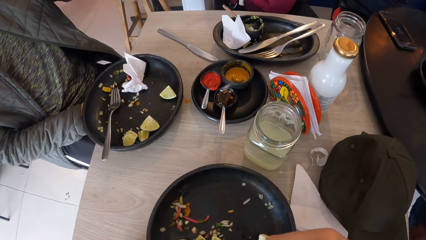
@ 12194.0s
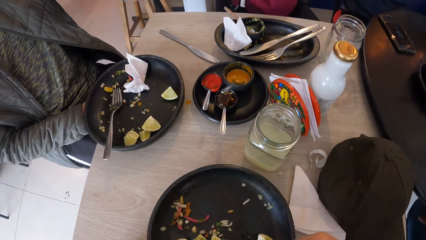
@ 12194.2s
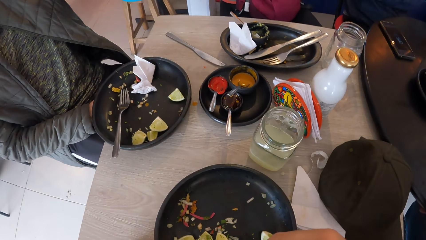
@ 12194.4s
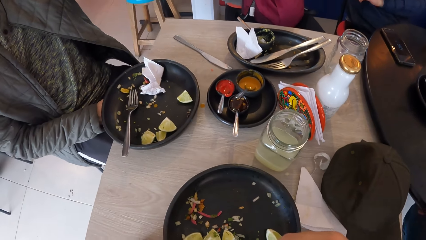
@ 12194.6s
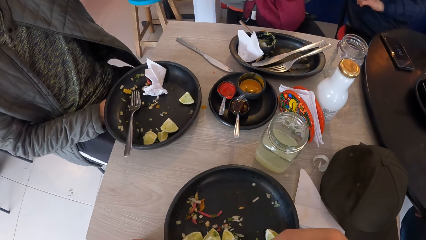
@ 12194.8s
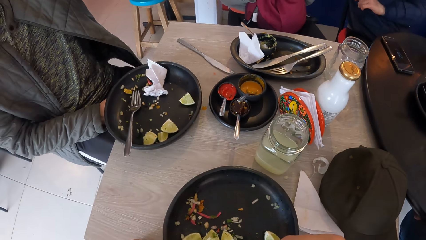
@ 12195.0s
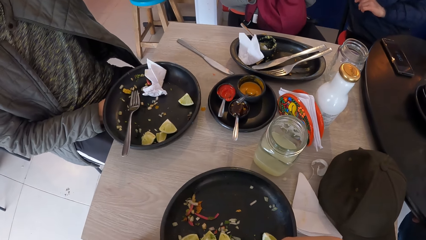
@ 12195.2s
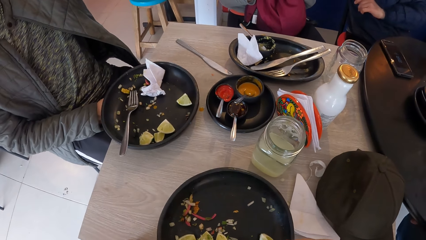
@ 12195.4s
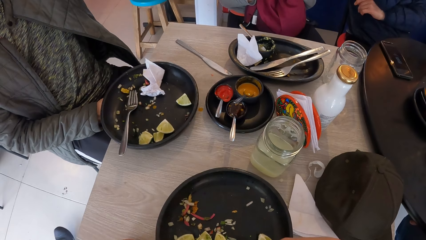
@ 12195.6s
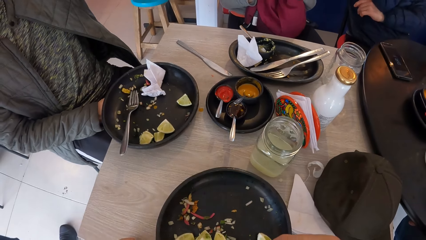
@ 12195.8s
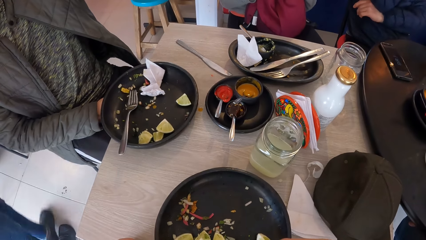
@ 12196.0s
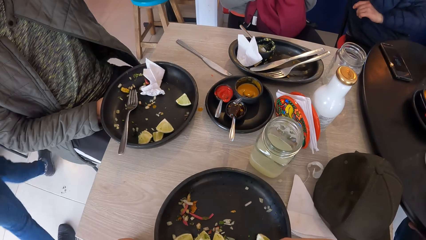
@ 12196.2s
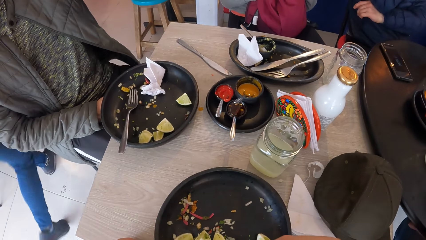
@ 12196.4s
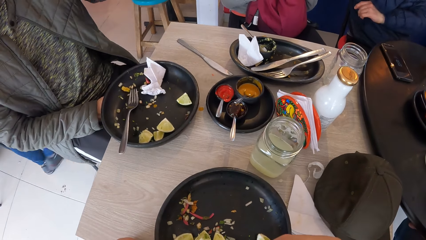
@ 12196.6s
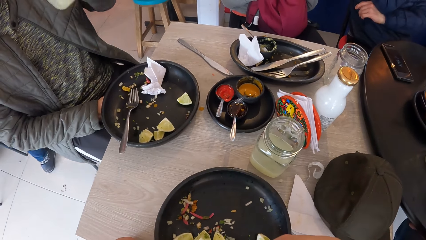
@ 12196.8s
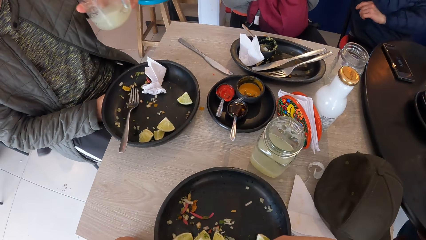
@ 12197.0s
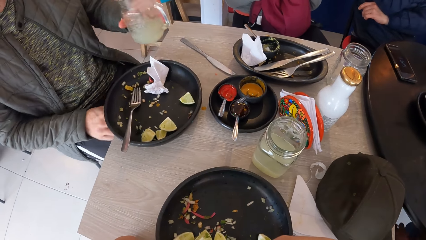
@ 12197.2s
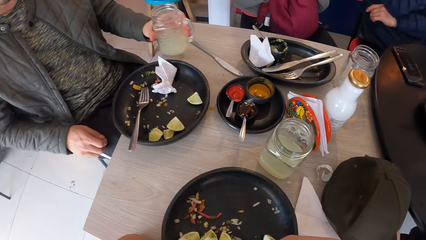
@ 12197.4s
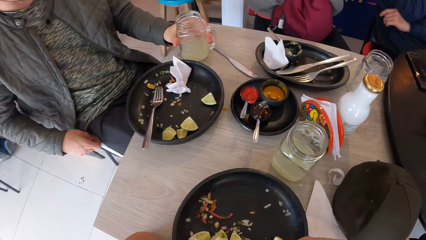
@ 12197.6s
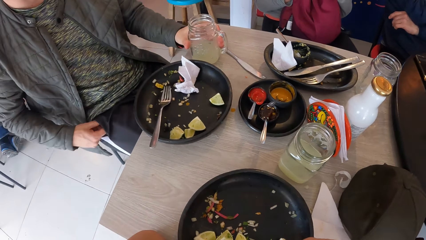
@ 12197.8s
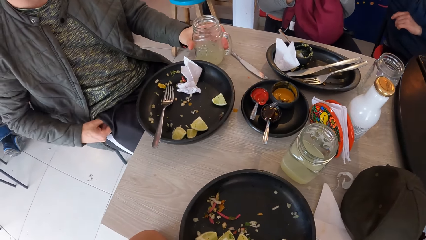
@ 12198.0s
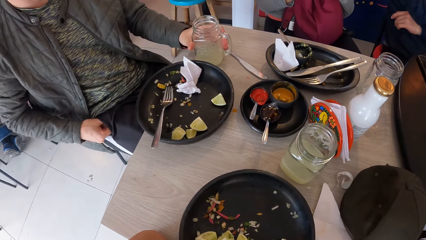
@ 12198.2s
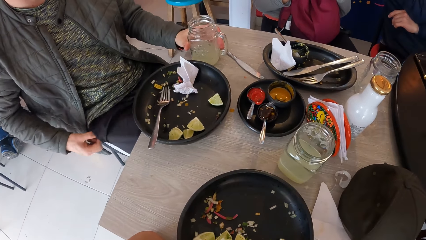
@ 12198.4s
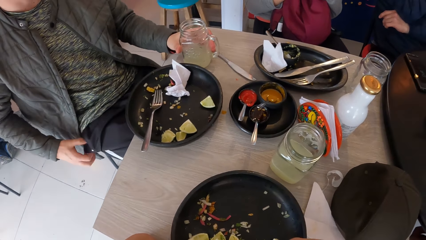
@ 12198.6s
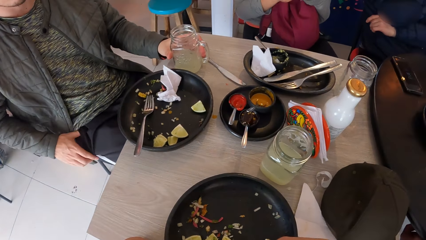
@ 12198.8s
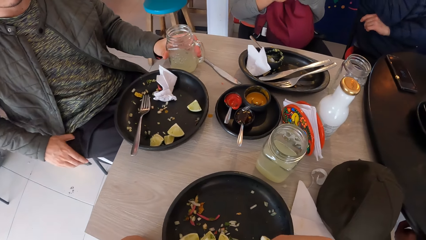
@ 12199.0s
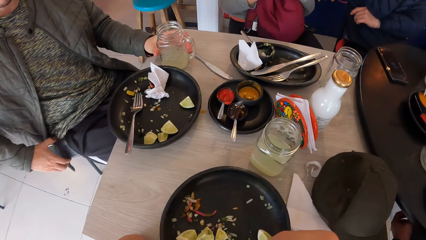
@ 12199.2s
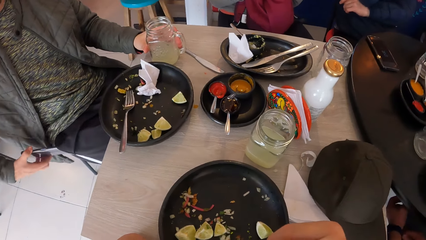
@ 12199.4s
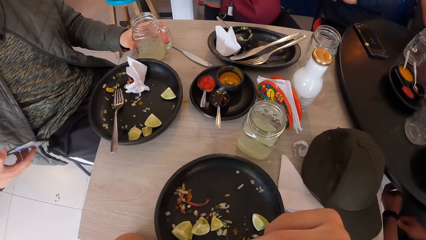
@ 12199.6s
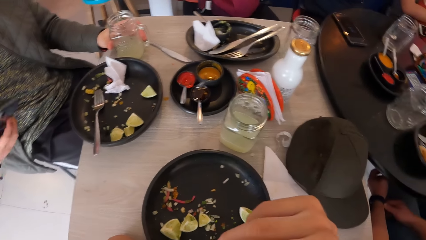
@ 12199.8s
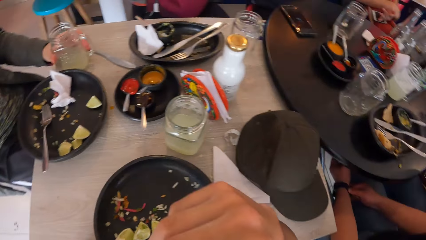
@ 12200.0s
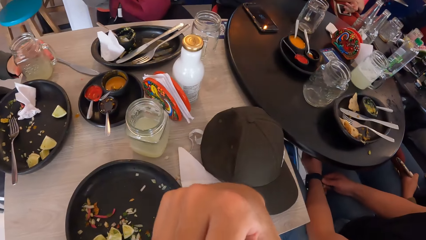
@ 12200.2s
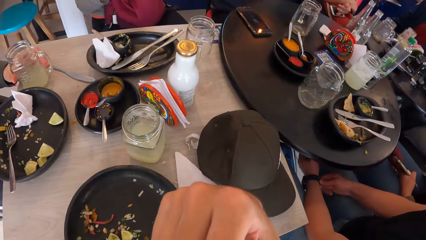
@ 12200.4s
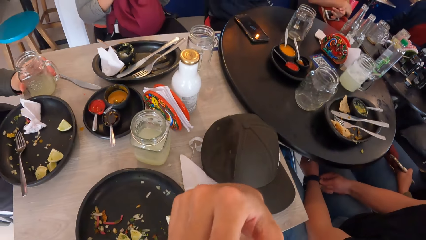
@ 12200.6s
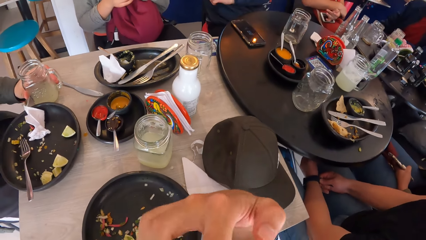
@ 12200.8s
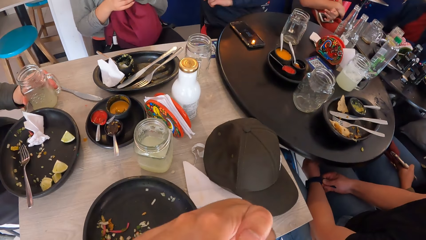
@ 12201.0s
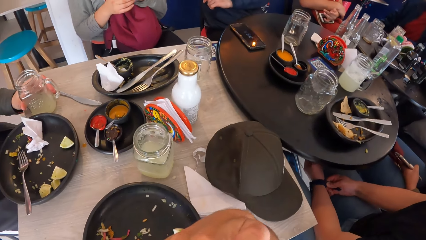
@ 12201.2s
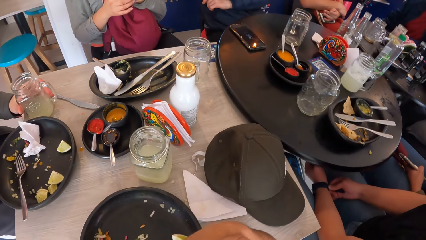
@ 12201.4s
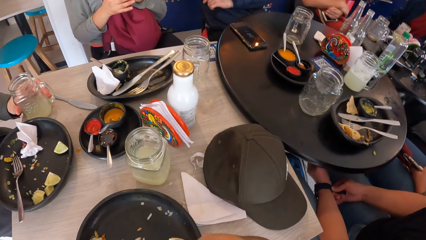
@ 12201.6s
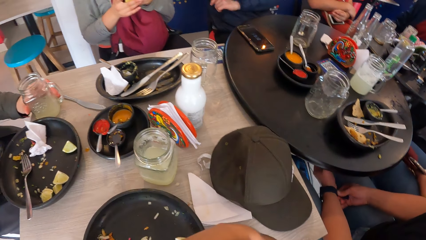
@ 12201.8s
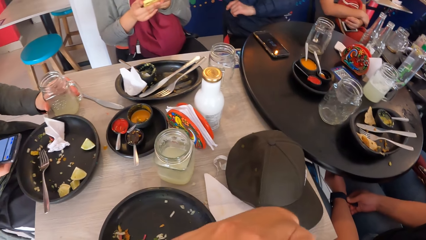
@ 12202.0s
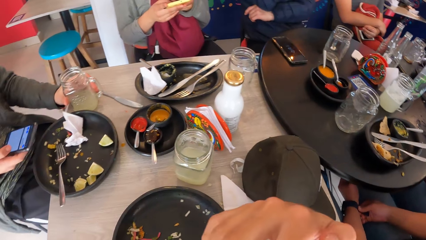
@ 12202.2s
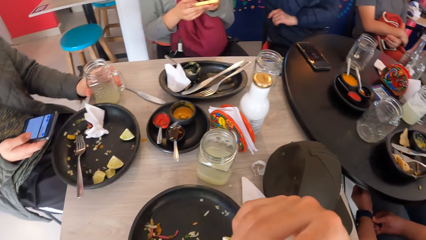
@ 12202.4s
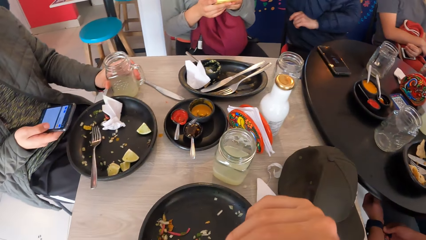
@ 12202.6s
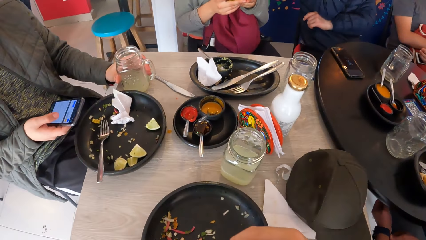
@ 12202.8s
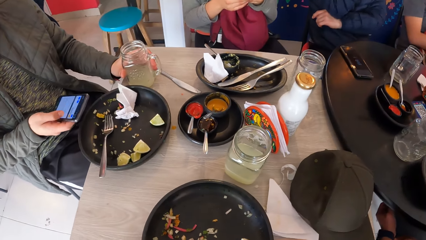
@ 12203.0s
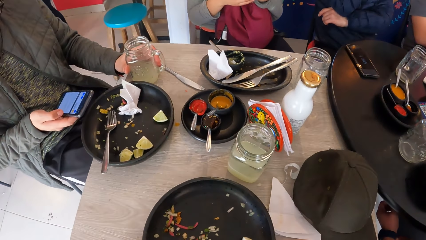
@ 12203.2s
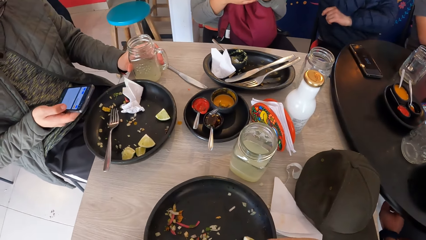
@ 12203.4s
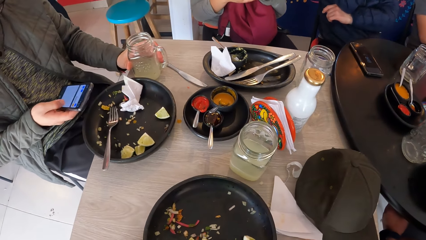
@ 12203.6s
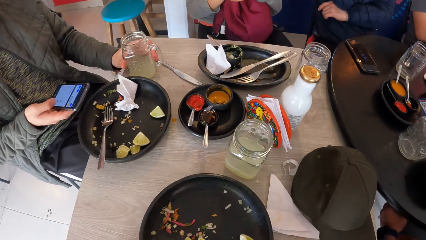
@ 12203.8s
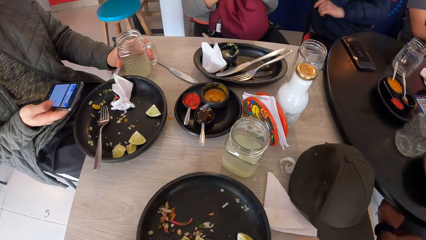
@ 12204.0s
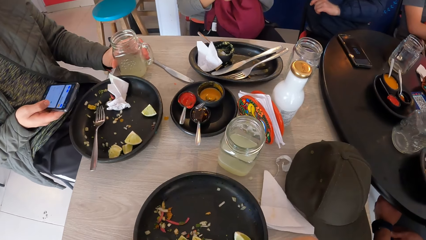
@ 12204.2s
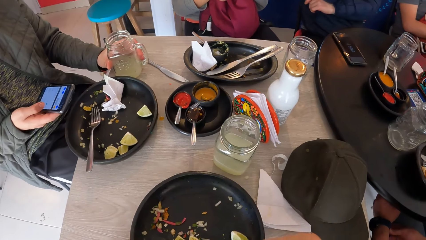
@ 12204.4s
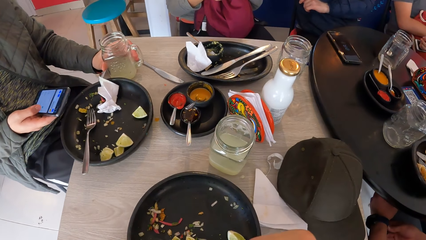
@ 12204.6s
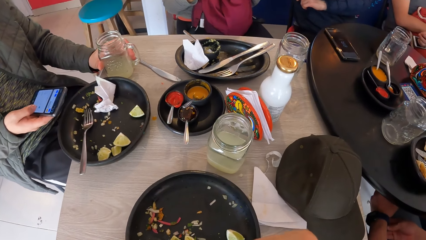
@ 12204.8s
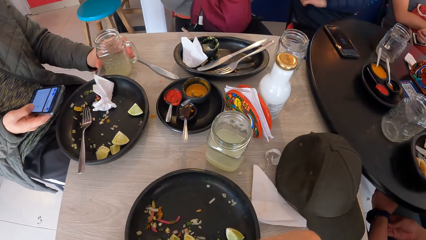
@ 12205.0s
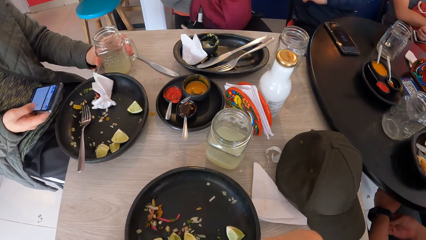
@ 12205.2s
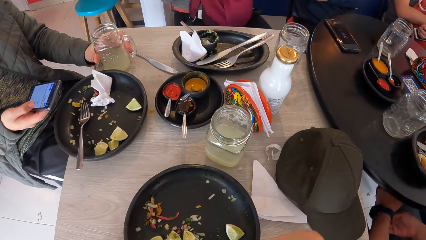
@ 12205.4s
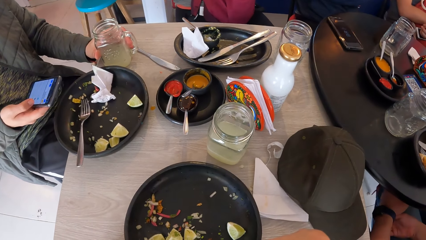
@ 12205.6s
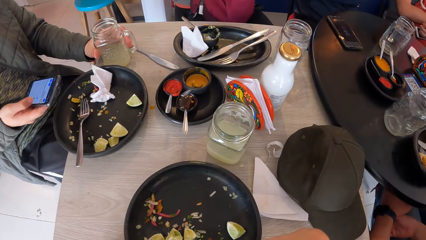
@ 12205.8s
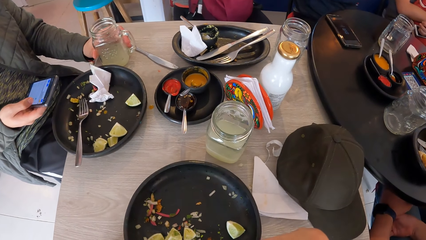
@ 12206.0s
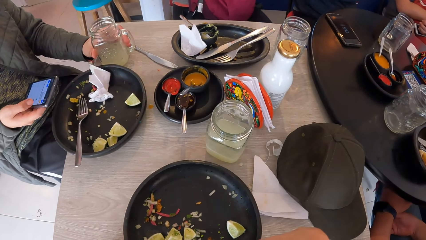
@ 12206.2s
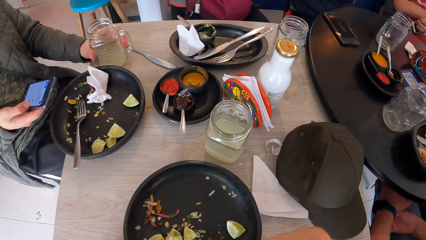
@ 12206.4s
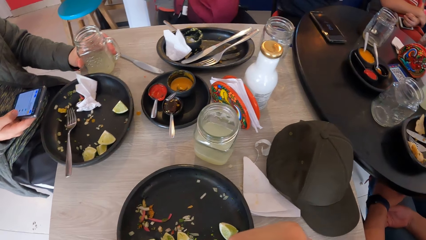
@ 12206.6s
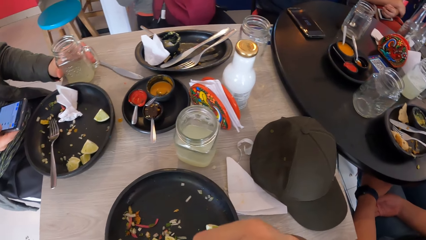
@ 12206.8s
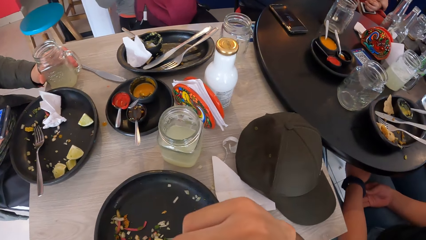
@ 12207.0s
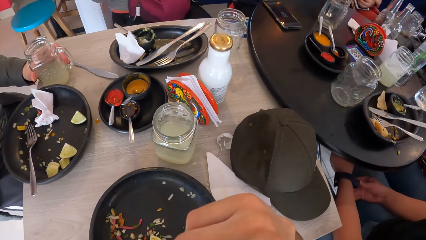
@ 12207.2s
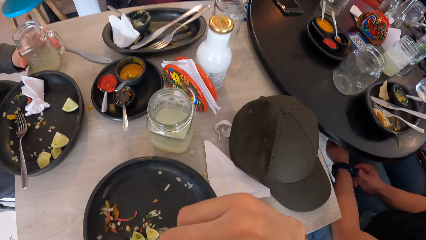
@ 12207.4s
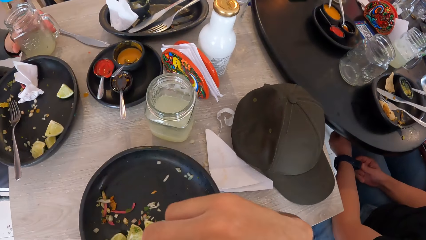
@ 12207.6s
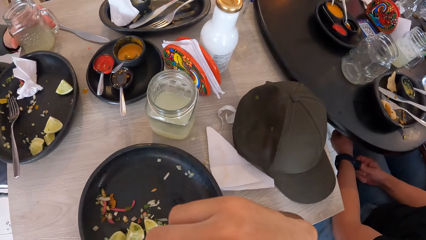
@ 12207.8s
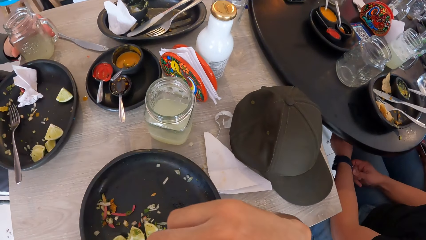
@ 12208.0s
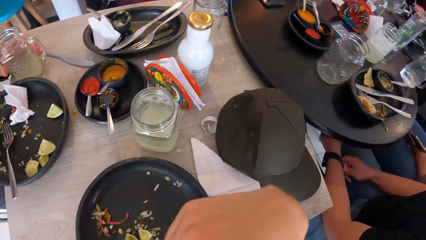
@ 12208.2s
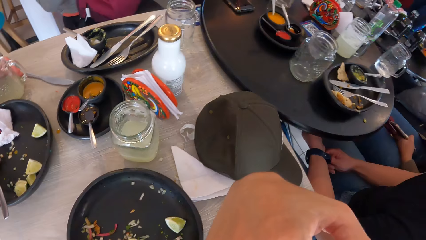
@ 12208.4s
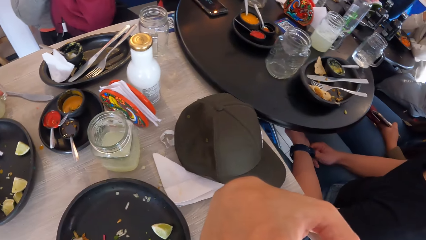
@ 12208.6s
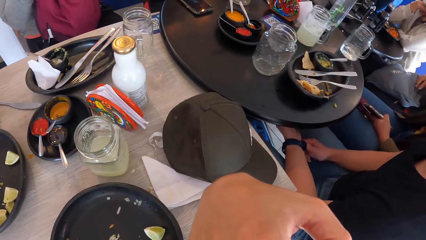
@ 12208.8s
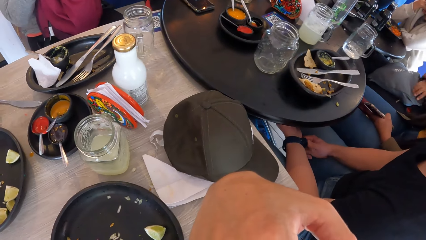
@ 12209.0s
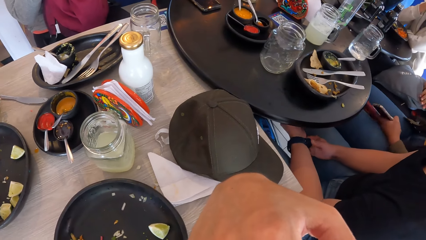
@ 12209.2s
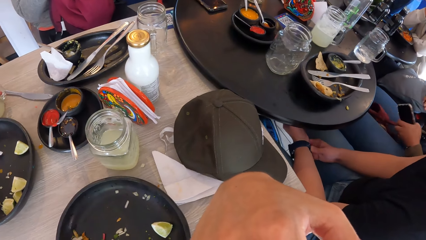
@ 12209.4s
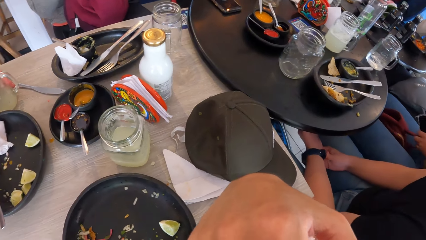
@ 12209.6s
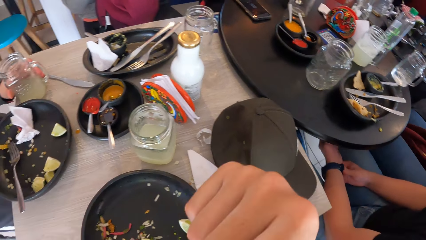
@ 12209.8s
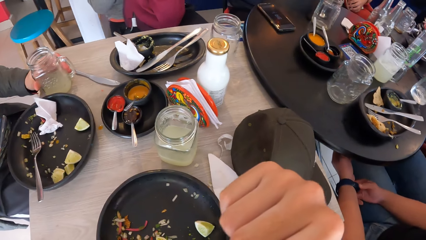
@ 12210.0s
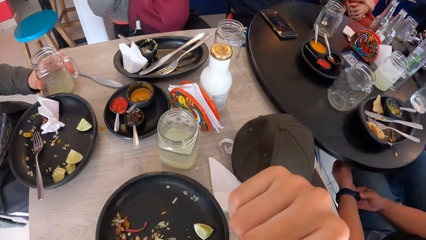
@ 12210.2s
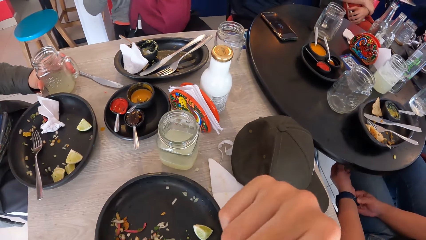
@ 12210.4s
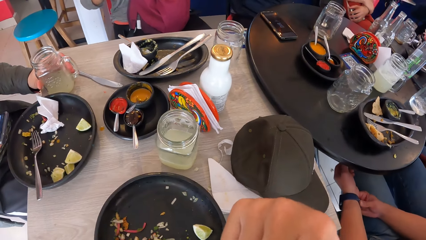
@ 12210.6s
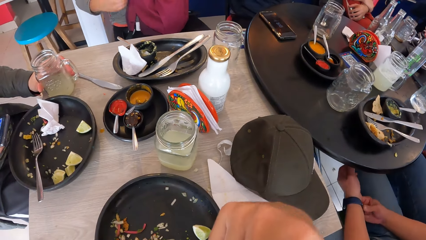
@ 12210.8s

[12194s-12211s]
The man places the cup of lemonade on the table with his left hand and takes a phone from his joggers' pocket with his right hand. The other man touches a wrist watch on his left hand with his right hand. The camera wearer eats the fruits. The man operates the phone with his right hand. The lady operates the phone. The camera wearer picks pieces of fruit. They eat the fruit.
